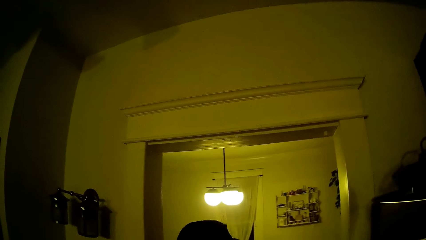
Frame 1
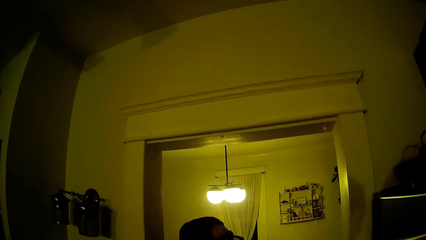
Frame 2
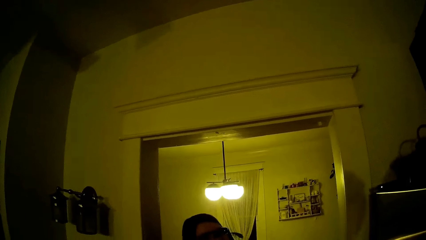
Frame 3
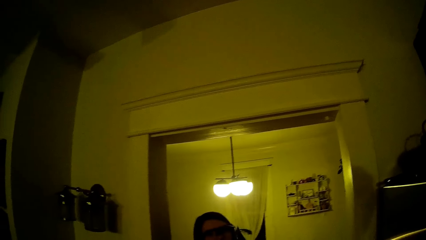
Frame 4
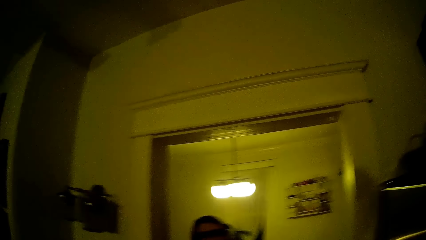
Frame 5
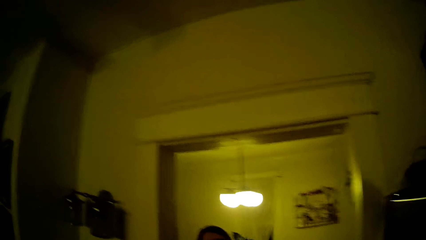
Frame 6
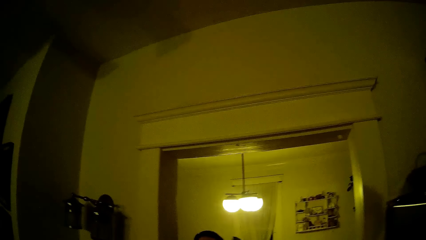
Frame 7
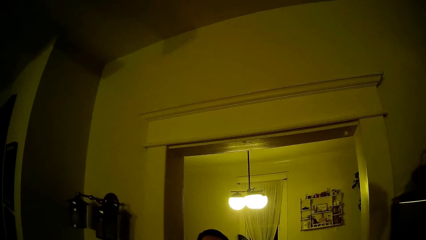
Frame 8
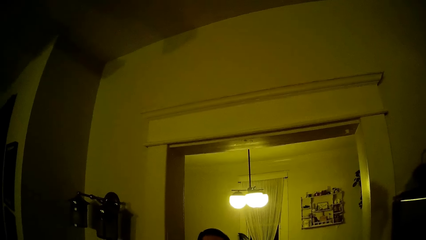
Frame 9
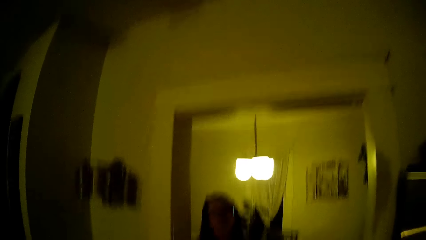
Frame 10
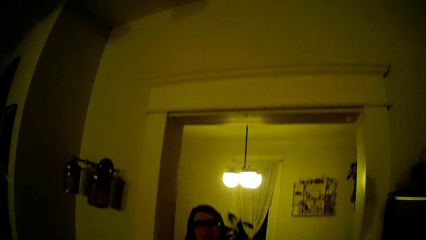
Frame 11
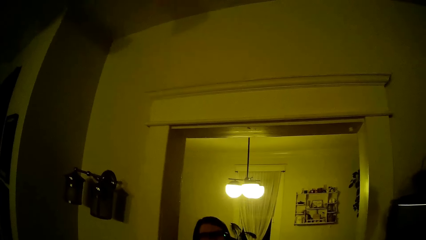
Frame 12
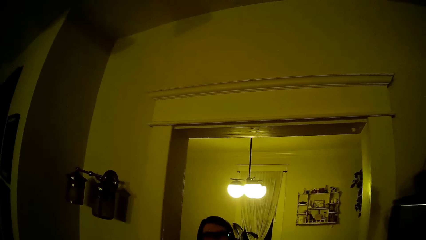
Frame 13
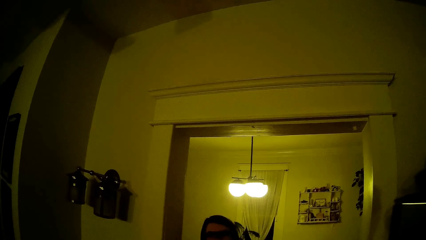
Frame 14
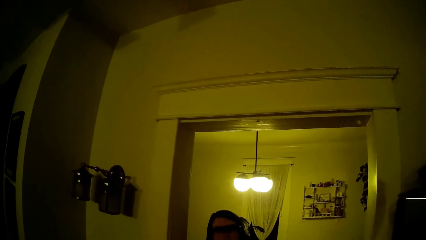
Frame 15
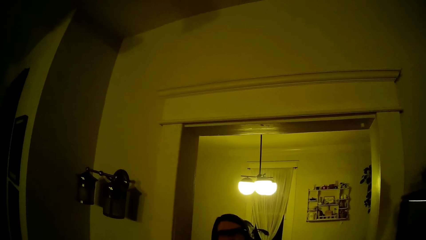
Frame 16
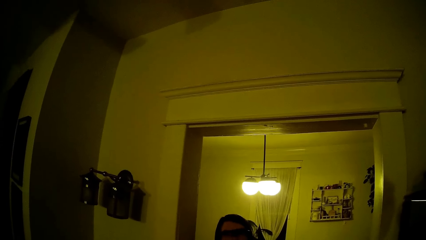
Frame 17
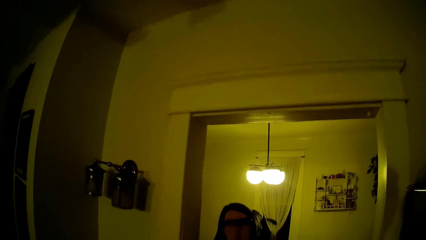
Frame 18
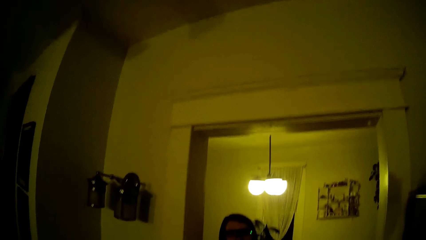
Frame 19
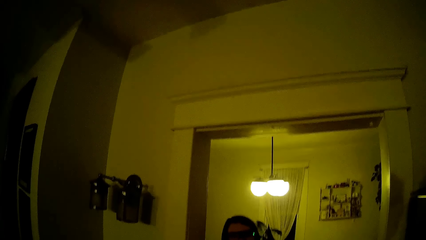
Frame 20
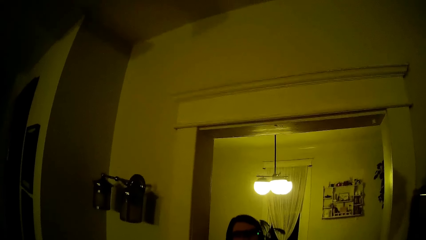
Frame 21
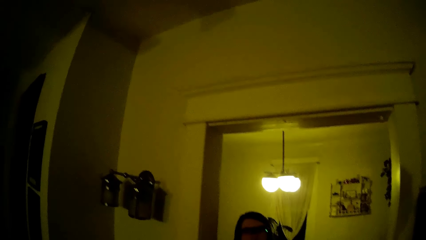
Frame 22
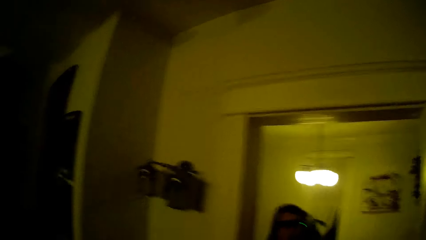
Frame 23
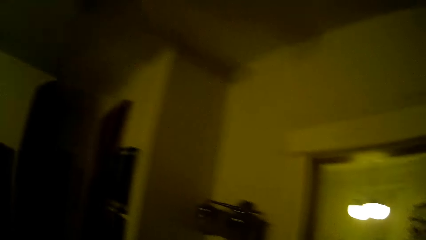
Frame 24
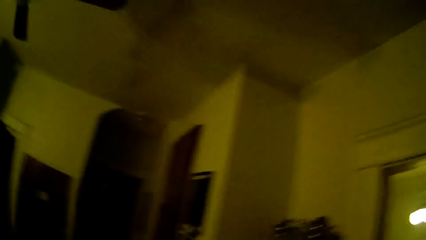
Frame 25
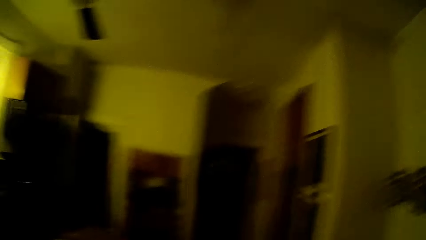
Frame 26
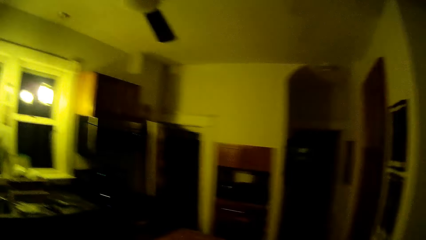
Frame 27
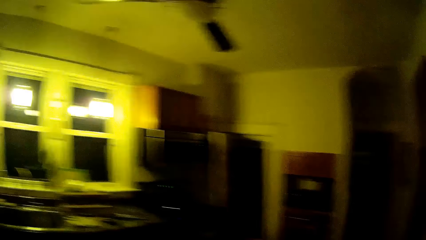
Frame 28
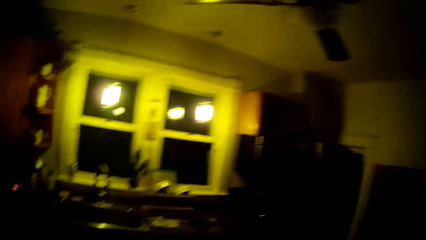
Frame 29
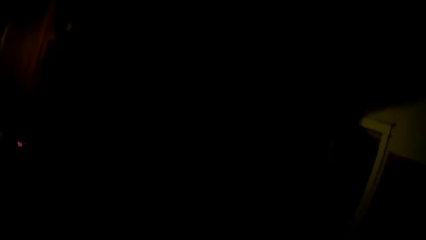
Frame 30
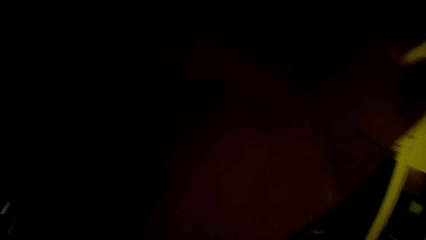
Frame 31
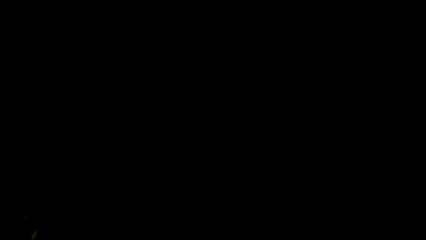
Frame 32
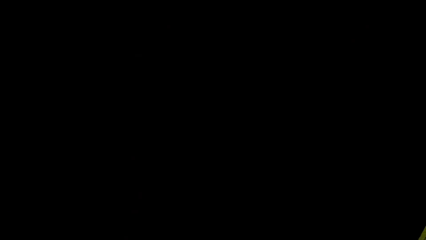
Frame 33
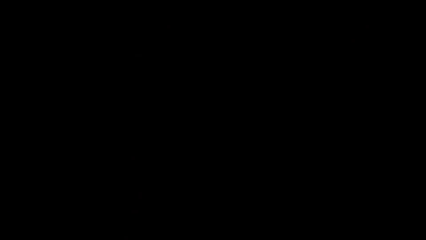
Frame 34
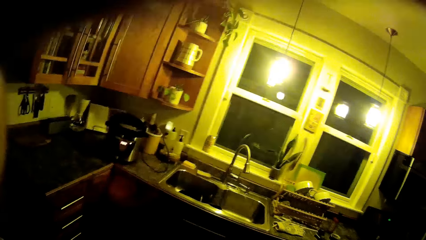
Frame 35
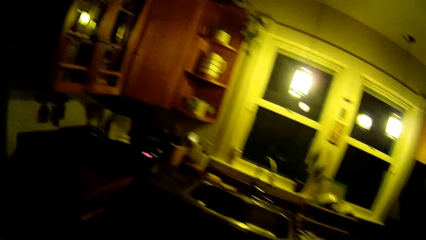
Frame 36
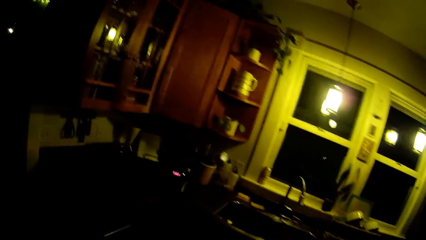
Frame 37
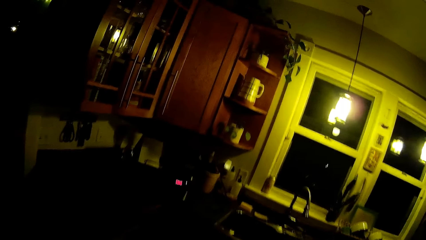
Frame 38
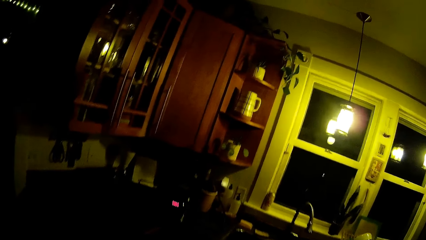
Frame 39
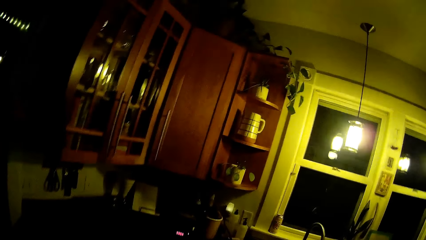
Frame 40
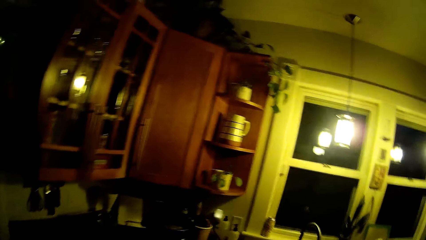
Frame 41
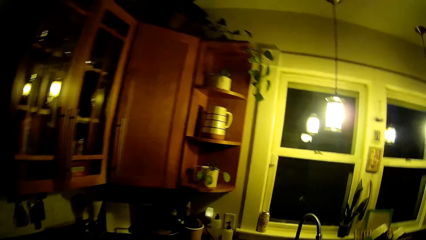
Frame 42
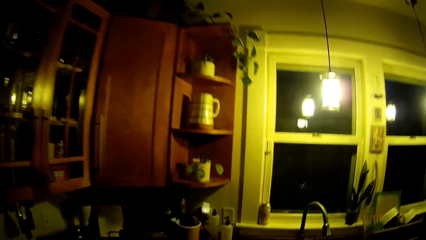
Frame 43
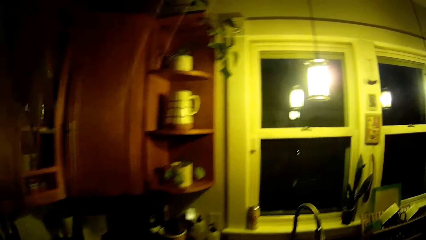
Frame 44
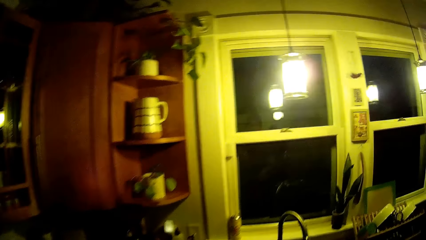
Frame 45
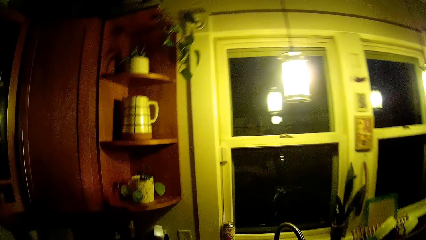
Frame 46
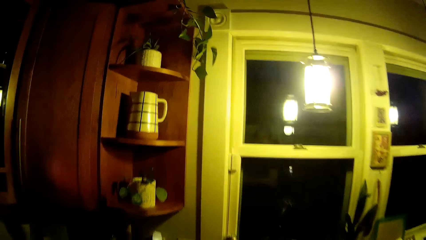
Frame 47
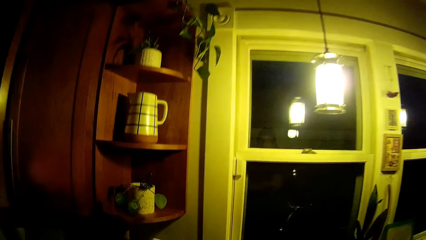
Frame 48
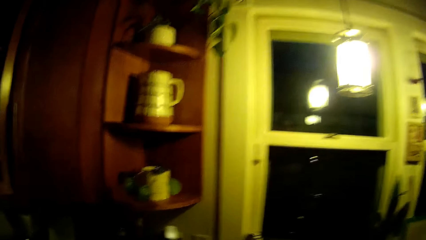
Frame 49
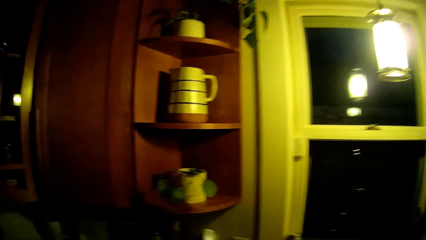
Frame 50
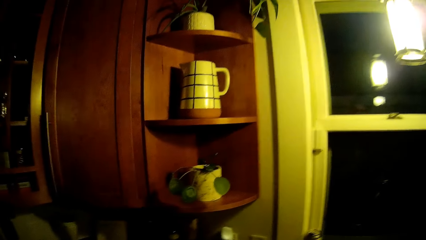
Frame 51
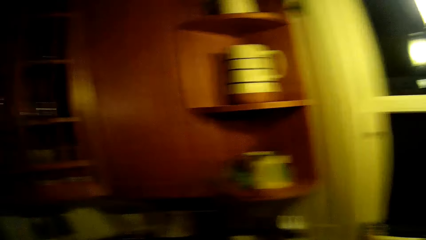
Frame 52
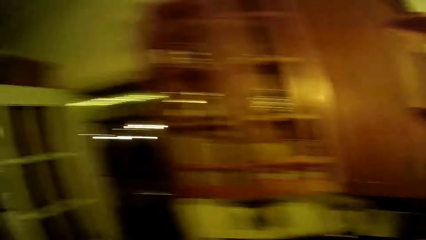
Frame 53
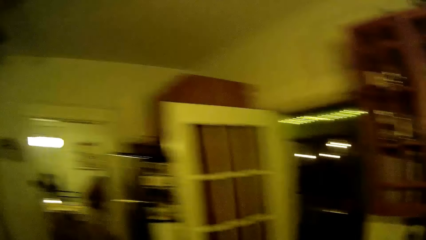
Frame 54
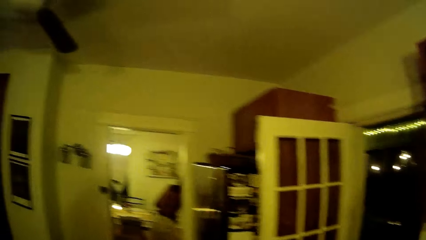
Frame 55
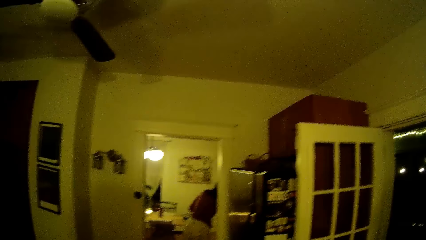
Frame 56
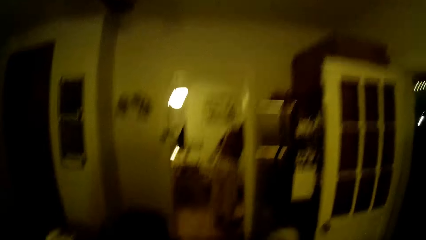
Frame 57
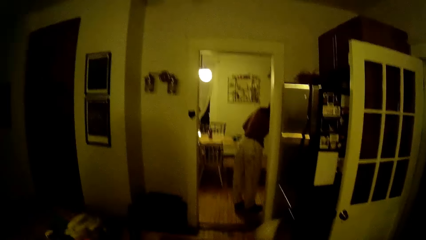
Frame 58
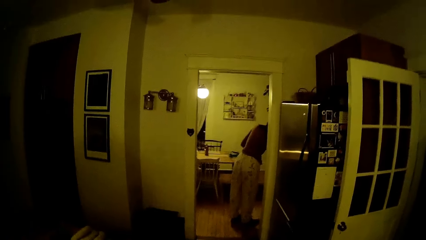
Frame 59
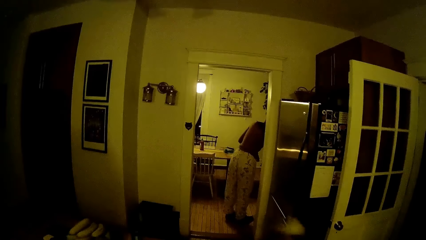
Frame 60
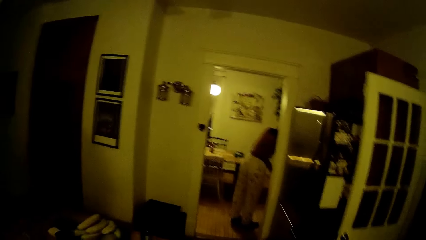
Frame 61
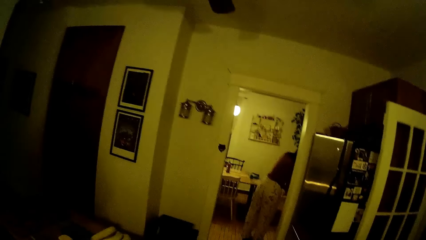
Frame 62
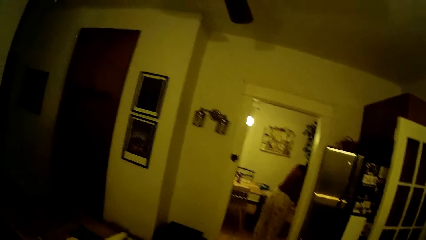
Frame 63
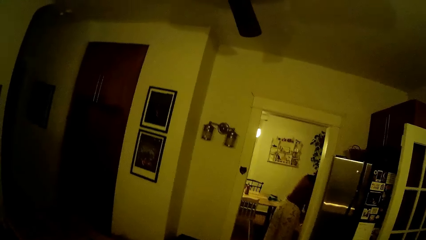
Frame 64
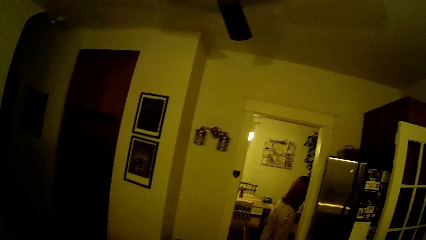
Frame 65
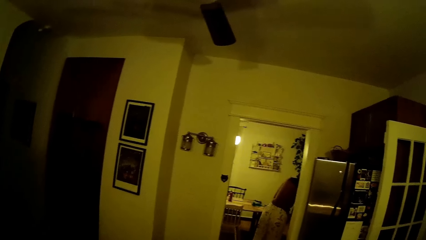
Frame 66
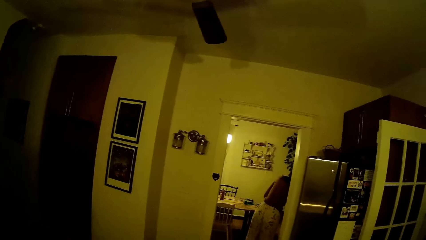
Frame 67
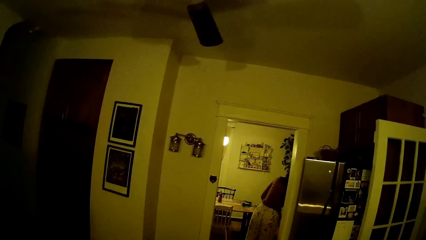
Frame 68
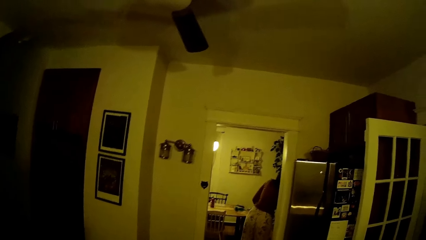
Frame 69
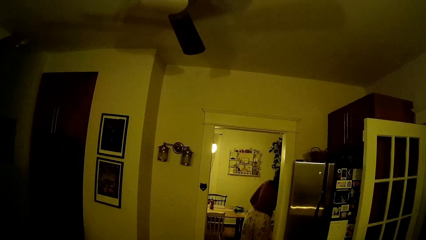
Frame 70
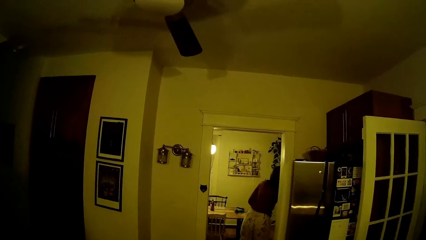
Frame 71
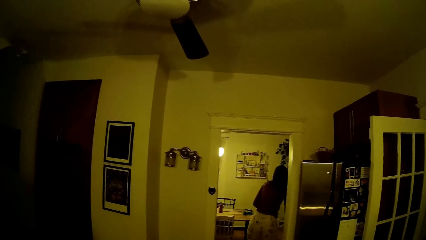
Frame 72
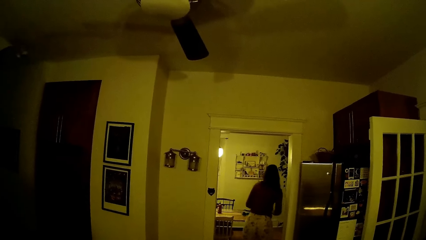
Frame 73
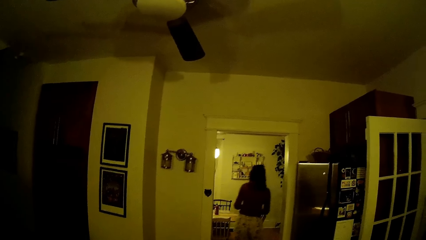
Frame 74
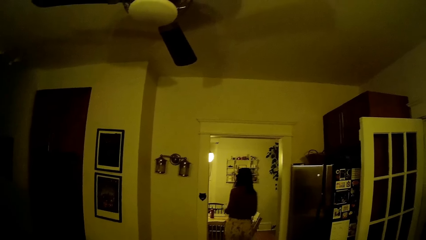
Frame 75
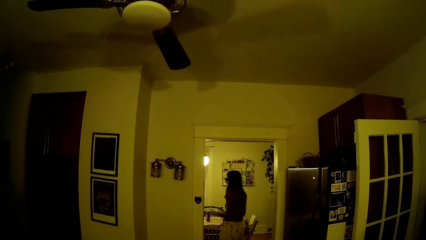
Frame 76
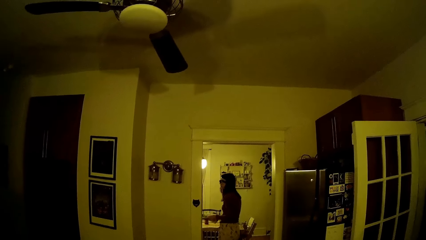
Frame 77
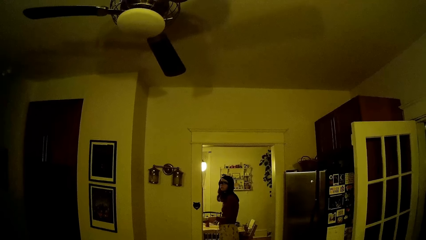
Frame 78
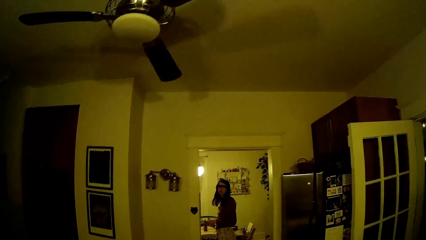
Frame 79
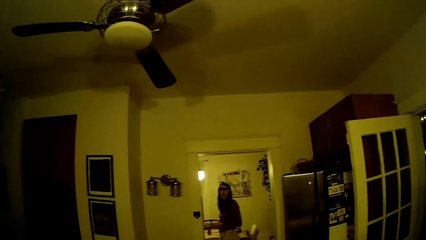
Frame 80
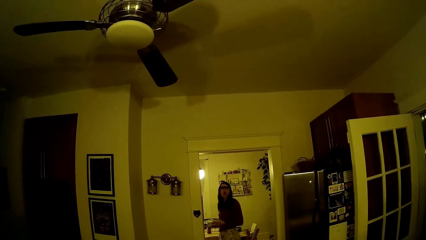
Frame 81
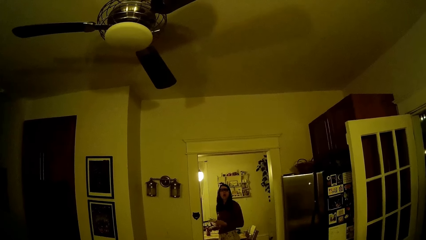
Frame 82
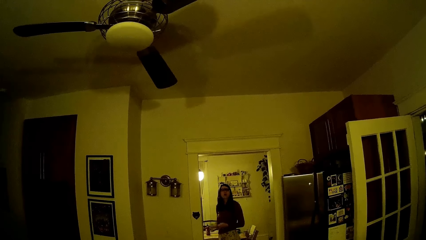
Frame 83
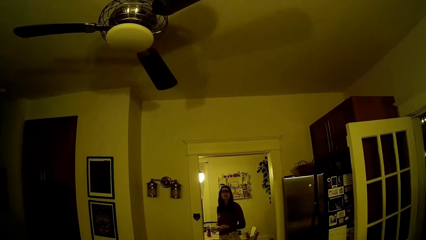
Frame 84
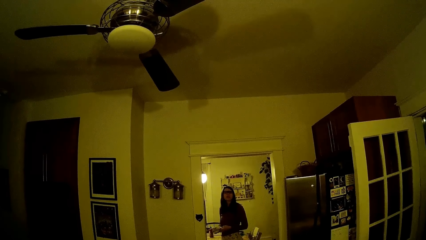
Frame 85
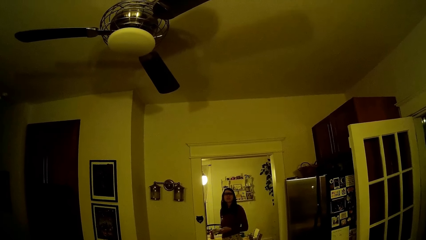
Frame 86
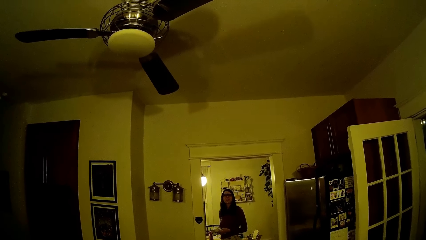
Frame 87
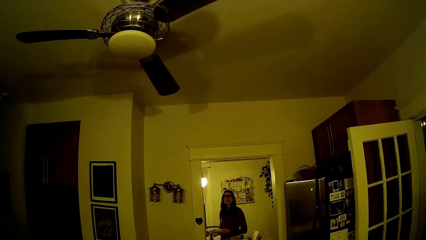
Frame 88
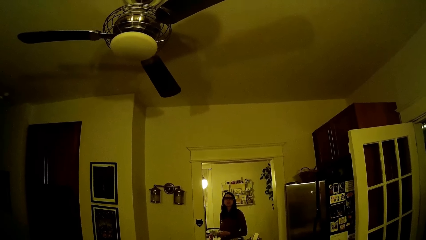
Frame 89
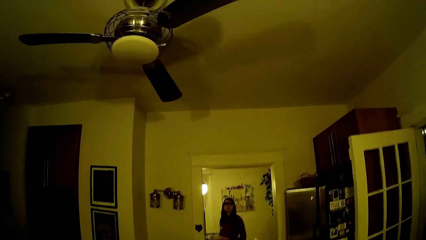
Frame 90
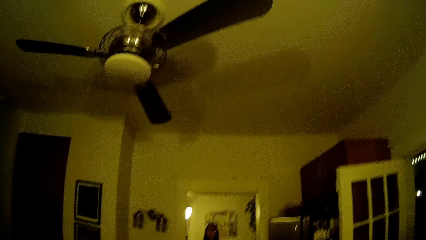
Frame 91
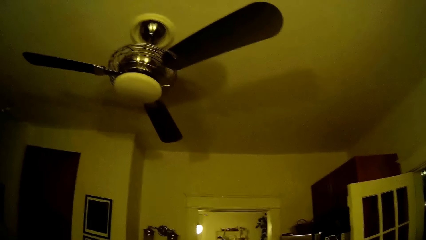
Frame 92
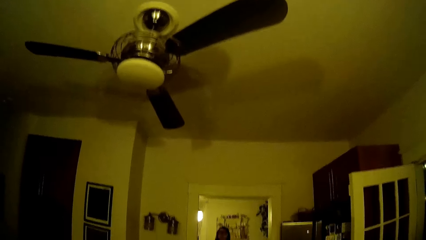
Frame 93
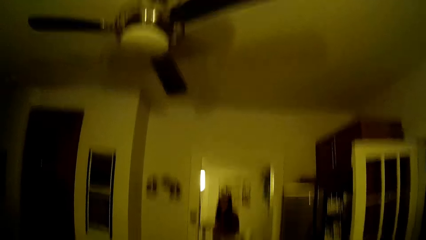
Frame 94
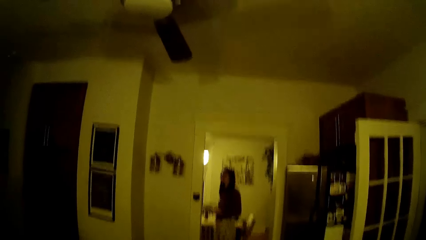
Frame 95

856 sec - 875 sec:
A man talks to the camera wearer. The camera wearer walks around the room. A woman picks up a plate from a table with her left hand.
